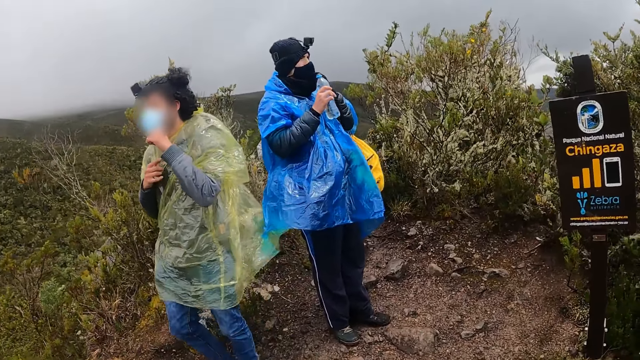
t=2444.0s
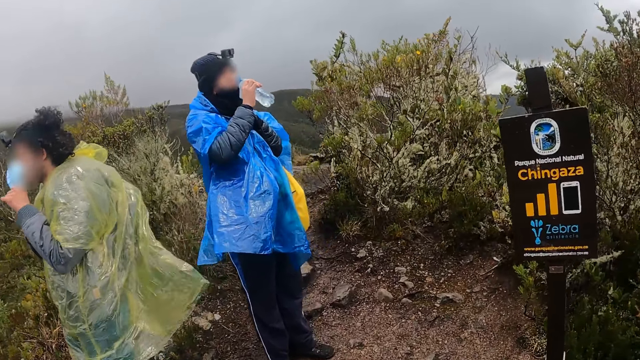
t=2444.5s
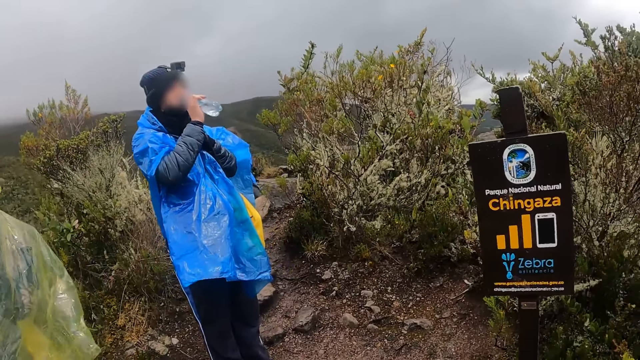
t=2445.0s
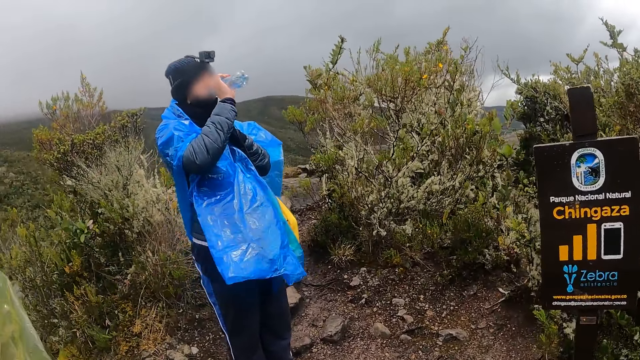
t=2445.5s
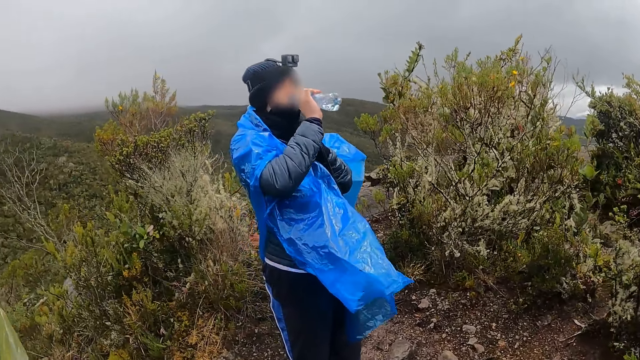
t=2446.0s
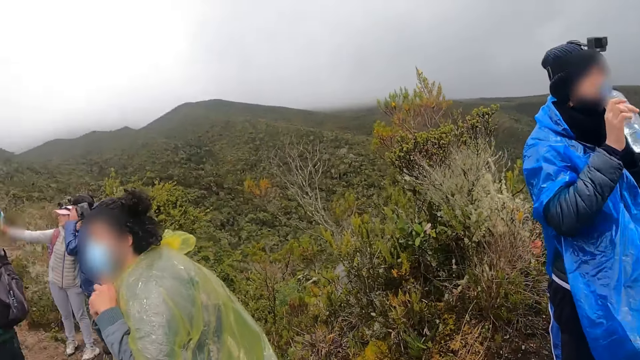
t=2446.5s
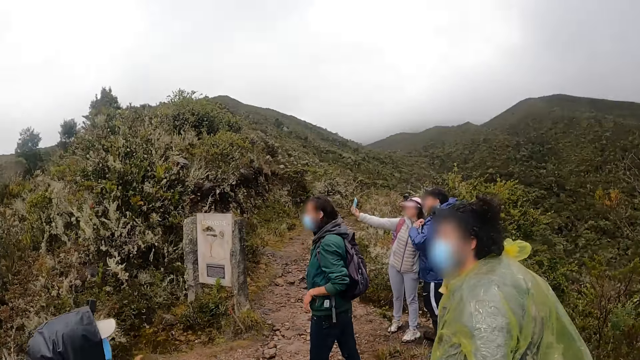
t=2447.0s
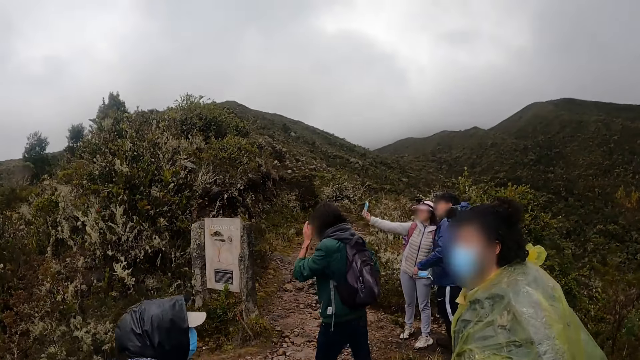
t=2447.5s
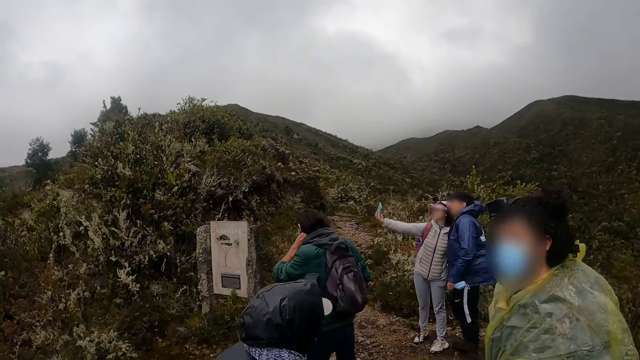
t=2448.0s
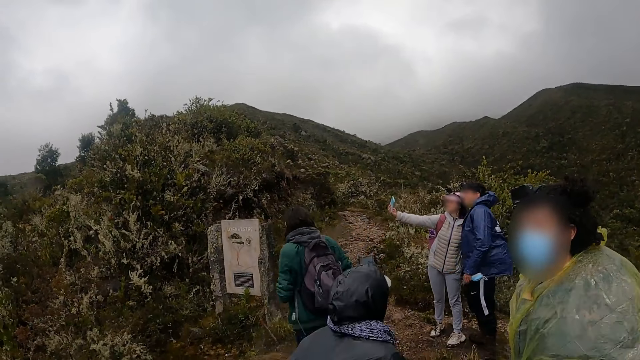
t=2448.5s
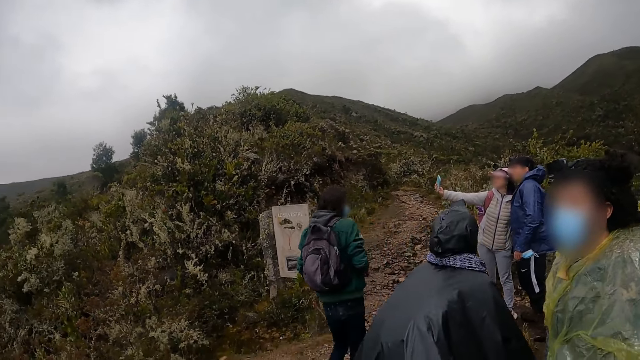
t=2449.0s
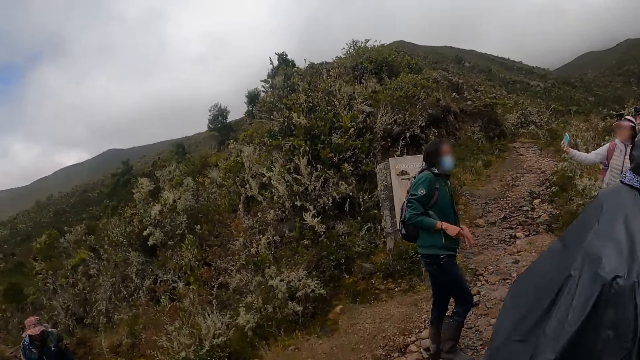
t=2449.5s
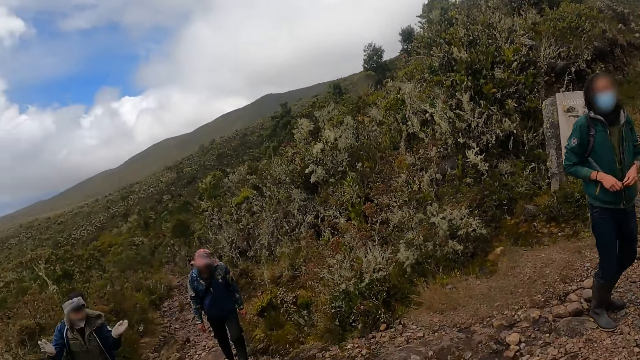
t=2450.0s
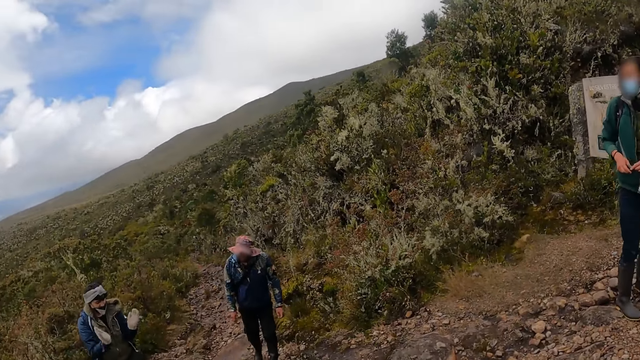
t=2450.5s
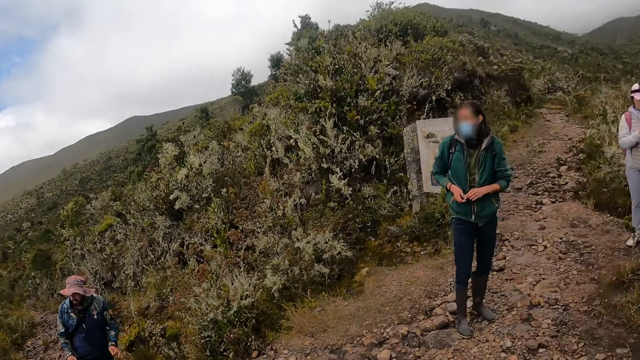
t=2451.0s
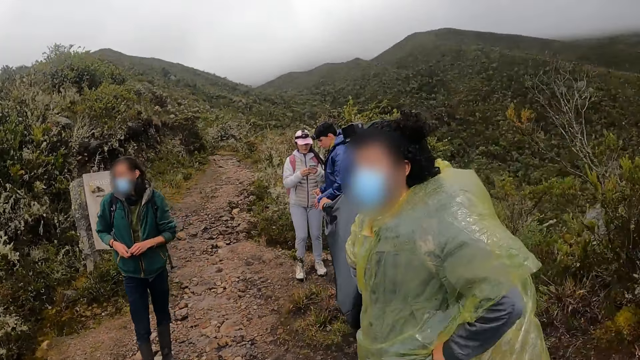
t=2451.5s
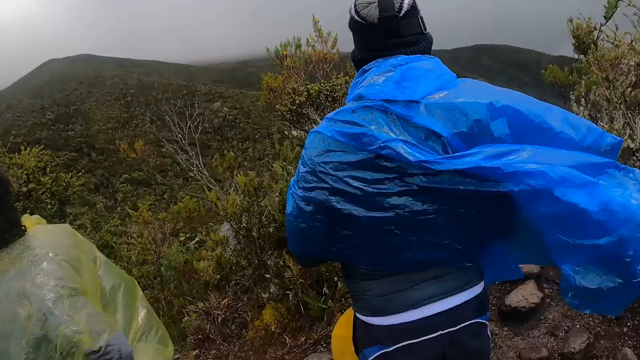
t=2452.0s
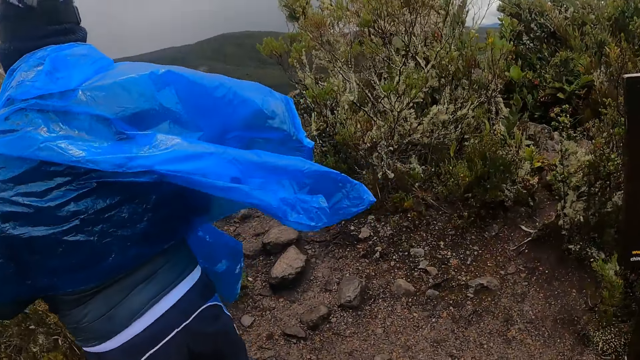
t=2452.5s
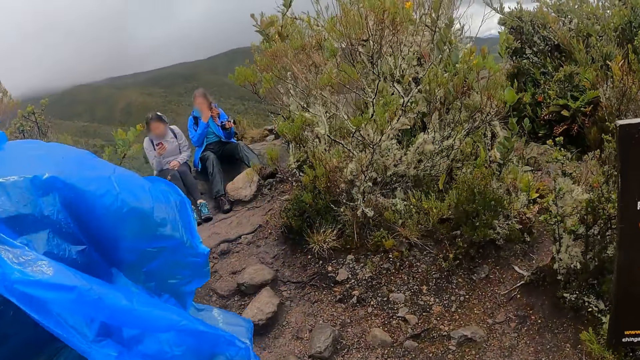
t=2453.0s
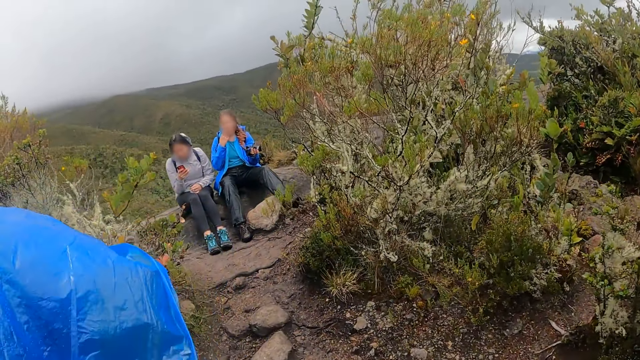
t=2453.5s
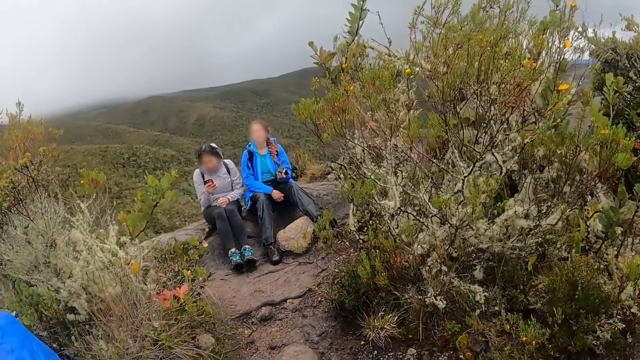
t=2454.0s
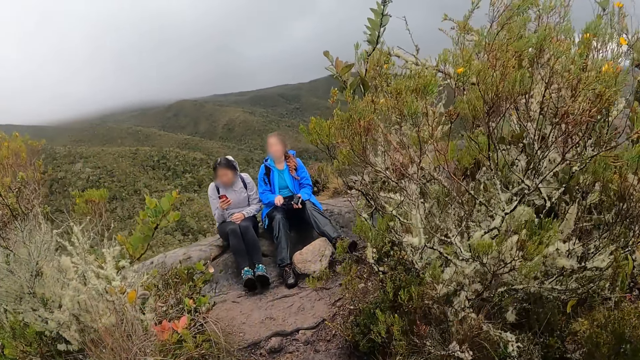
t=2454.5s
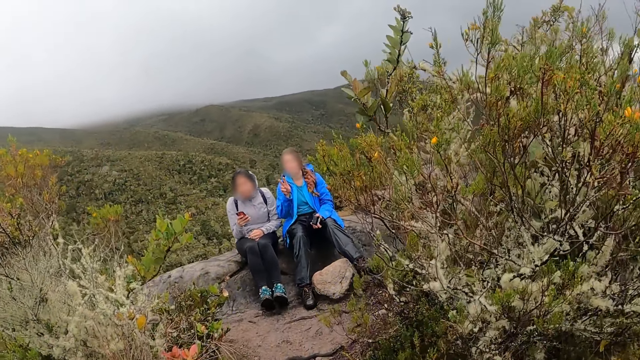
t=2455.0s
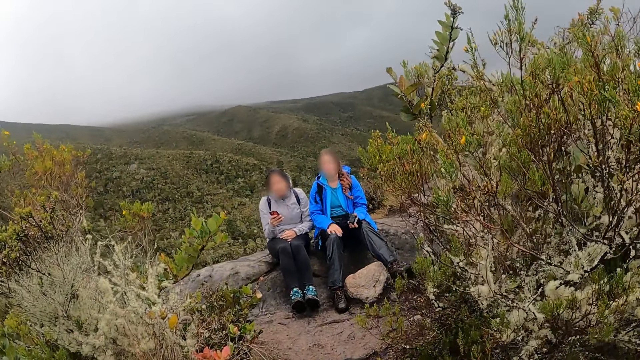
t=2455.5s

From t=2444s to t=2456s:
The camera wearer stops.

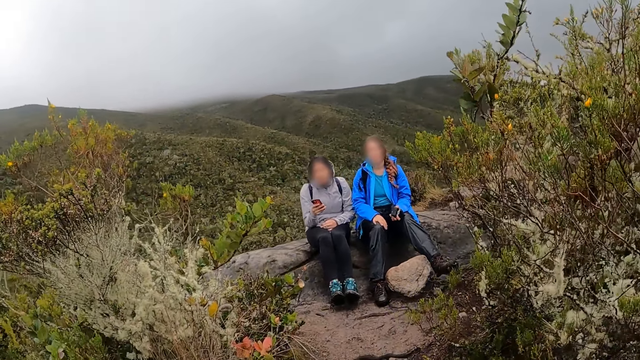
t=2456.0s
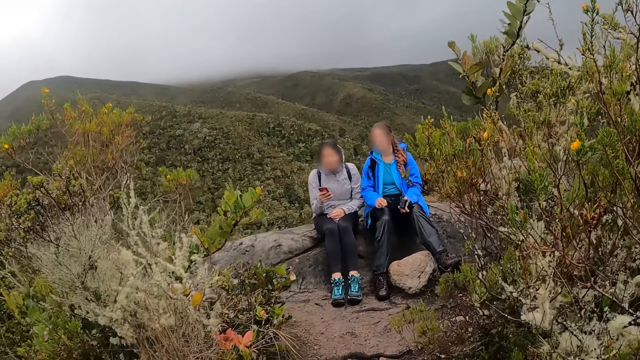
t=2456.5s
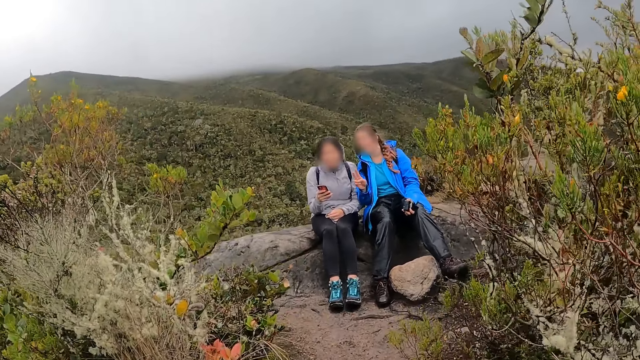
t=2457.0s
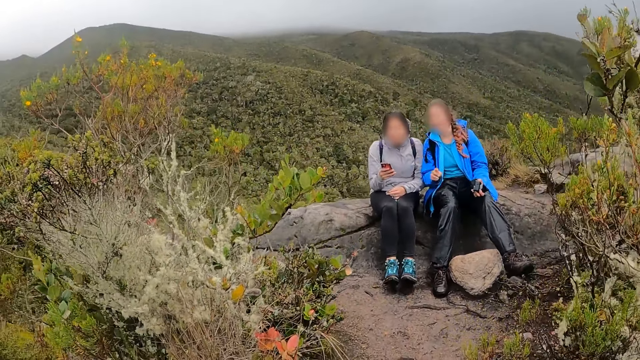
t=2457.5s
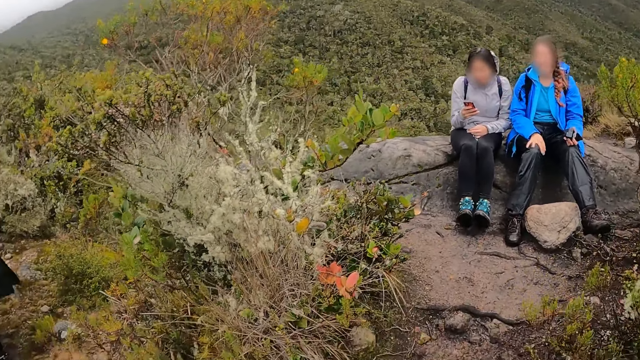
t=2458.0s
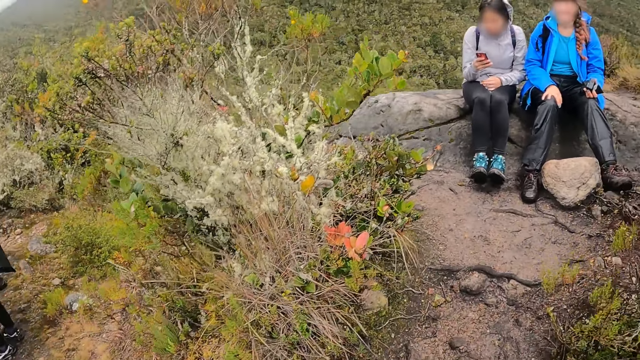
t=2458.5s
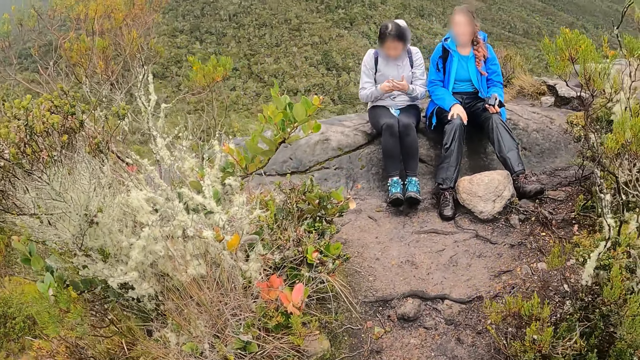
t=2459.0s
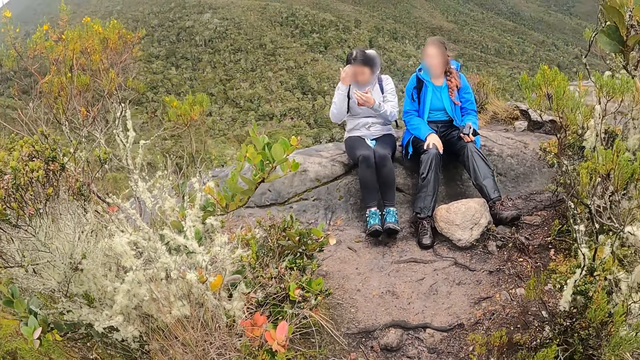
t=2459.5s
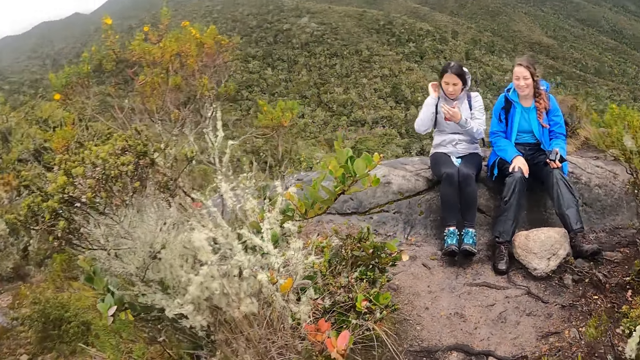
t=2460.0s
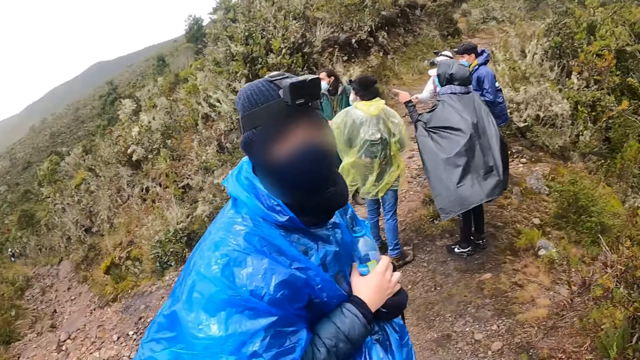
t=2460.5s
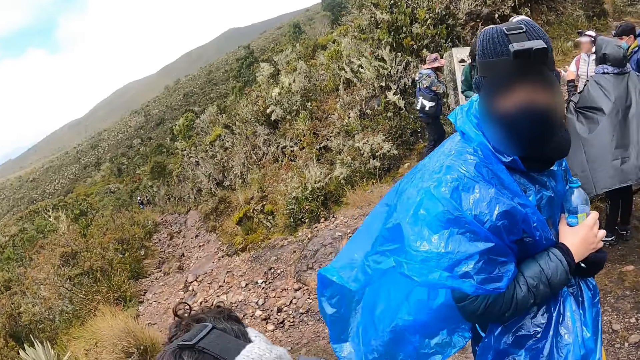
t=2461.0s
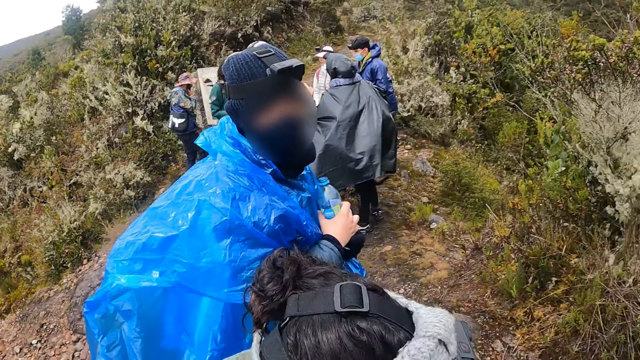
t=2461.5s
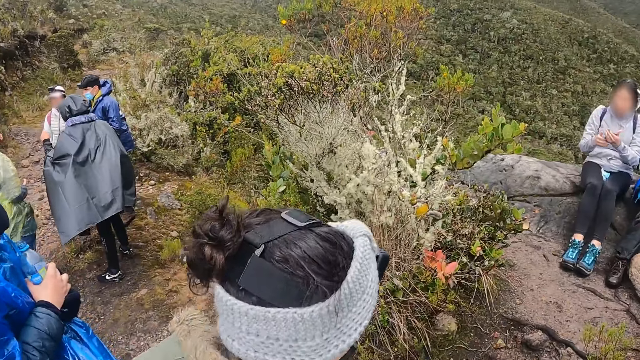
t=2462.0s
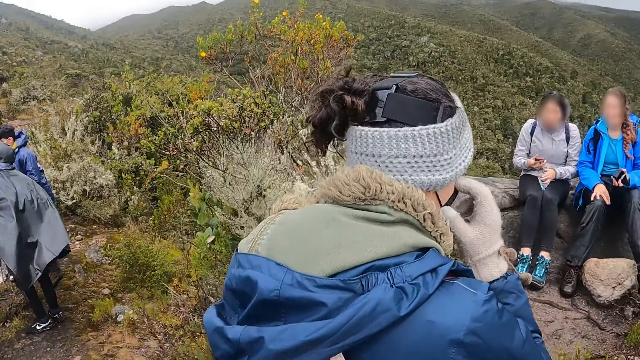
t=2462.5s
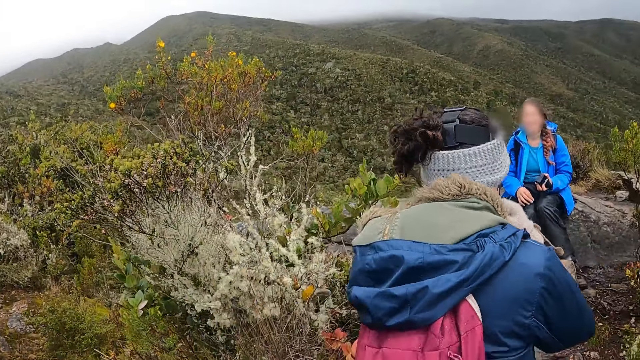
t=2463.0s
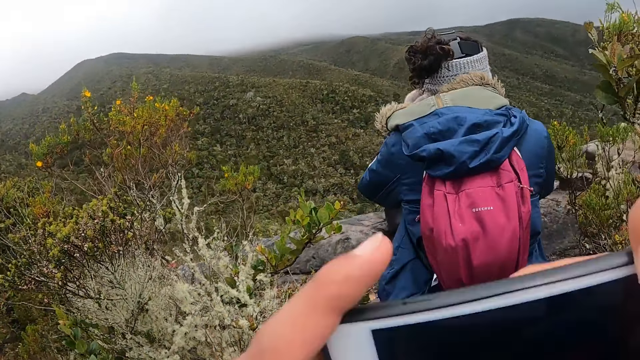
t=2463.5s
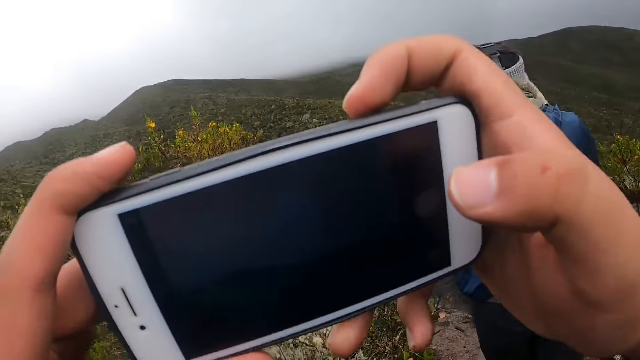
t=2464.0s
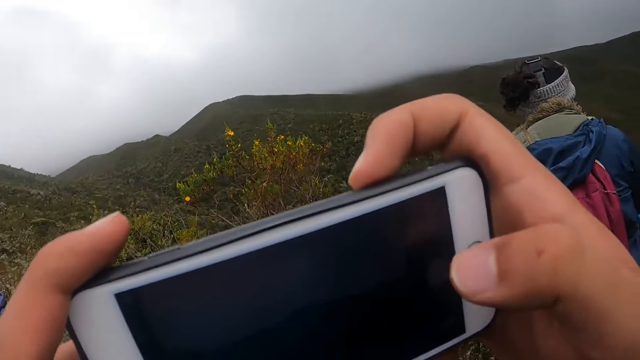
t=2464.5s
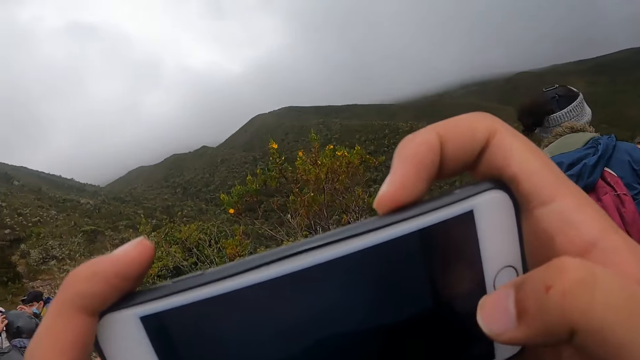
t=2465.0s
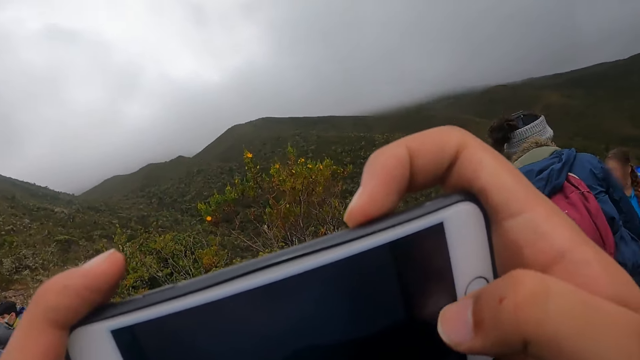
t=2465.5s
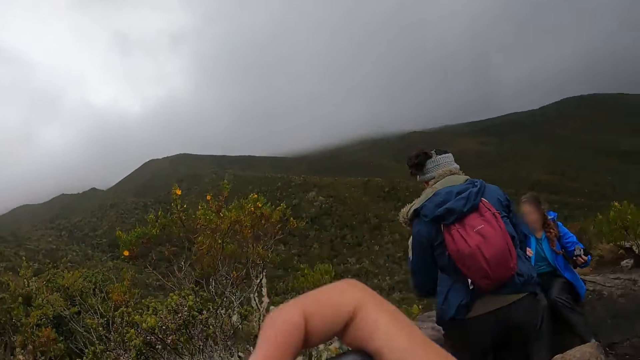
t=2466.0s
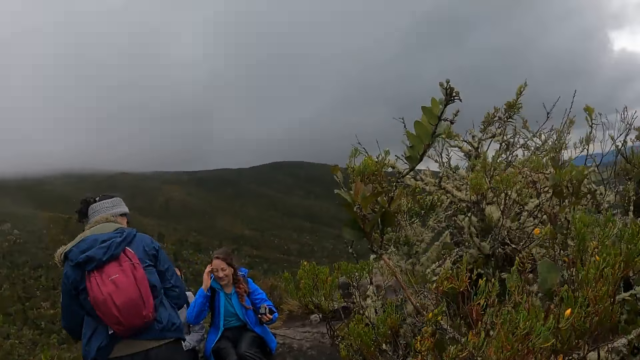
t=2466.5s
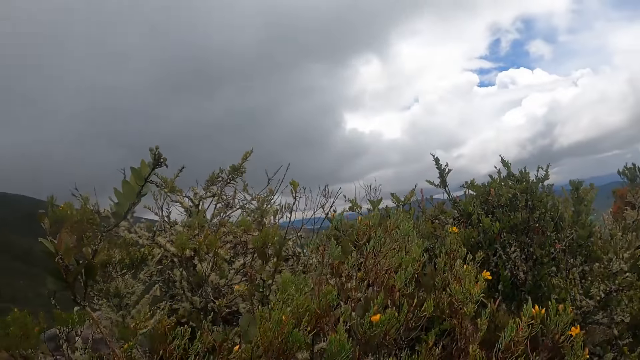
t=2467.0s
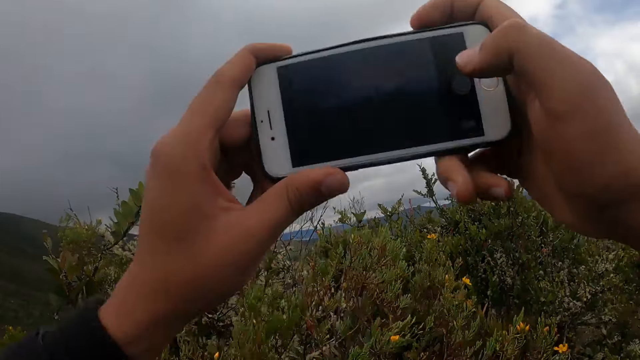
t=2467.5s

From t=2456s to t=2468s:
The camera wearer holds a mobile phone in both hands. They take photos with the phone. They operate the mobile phone with both hands.
